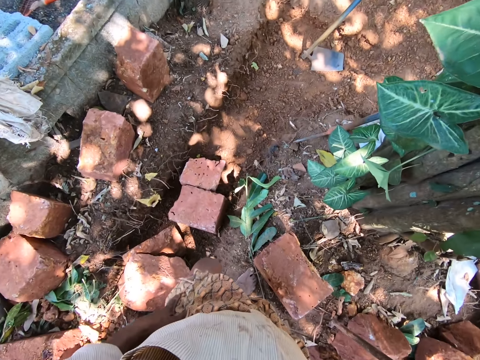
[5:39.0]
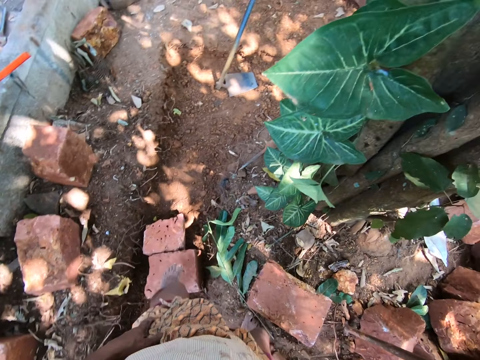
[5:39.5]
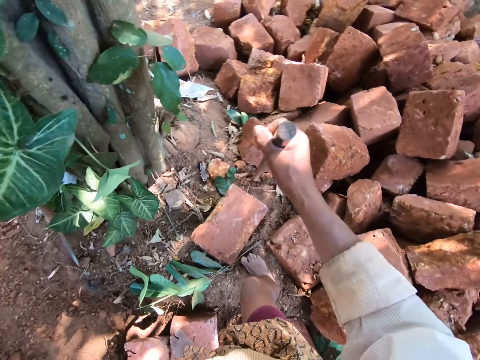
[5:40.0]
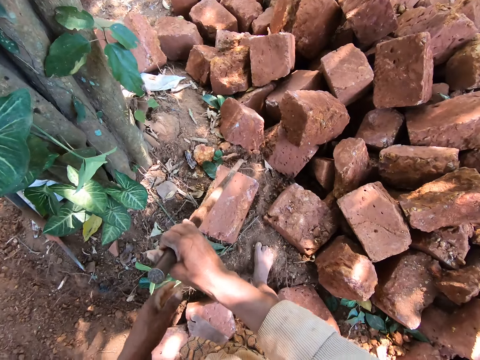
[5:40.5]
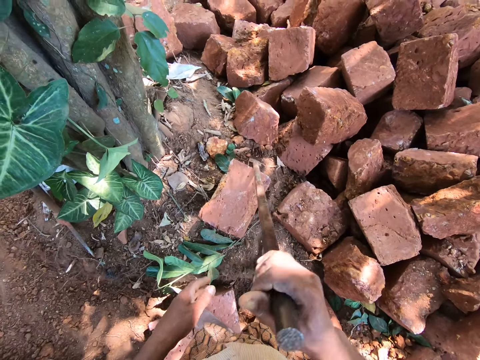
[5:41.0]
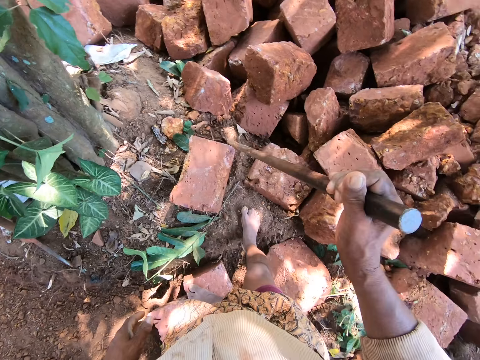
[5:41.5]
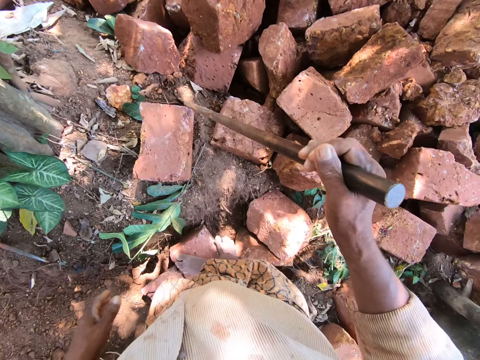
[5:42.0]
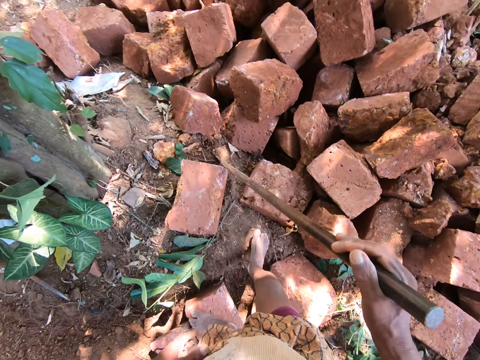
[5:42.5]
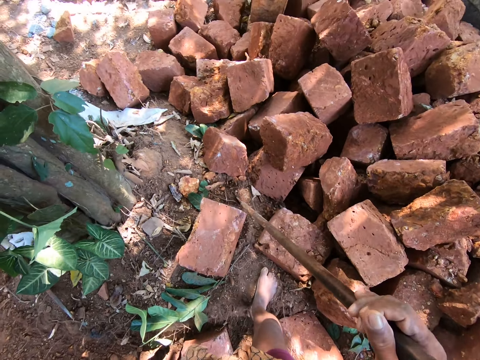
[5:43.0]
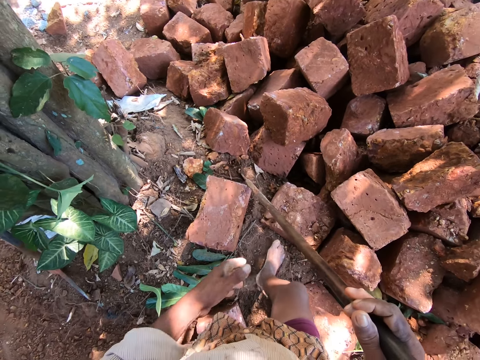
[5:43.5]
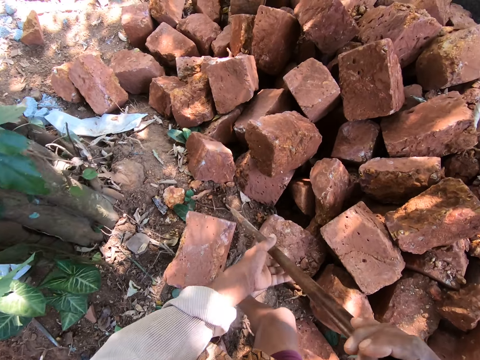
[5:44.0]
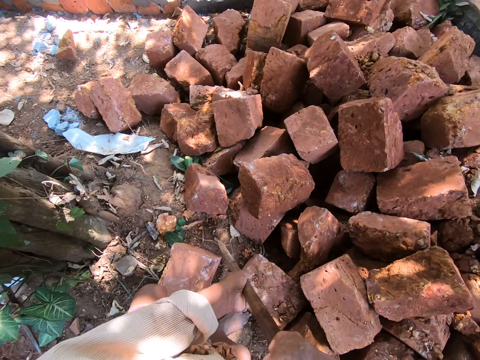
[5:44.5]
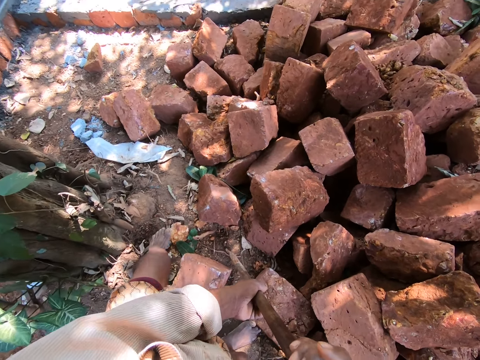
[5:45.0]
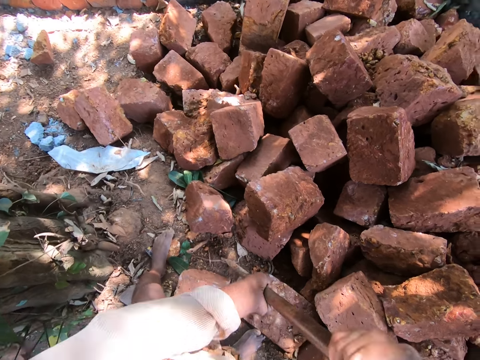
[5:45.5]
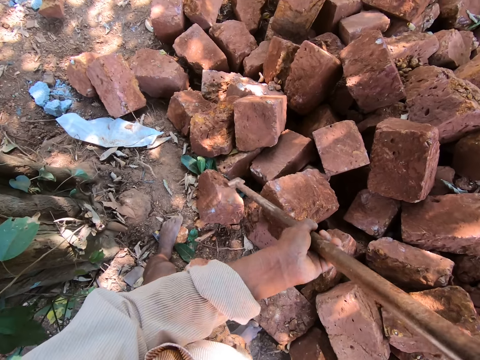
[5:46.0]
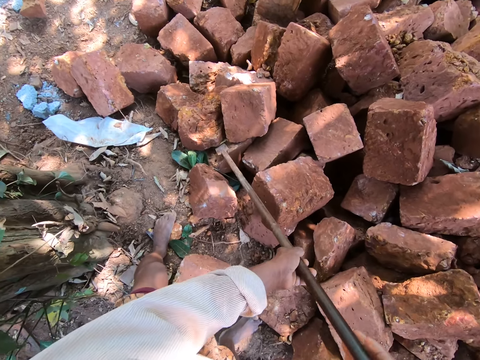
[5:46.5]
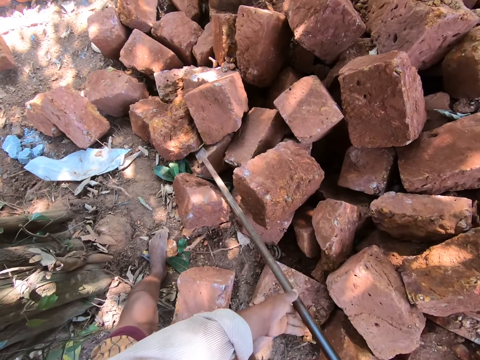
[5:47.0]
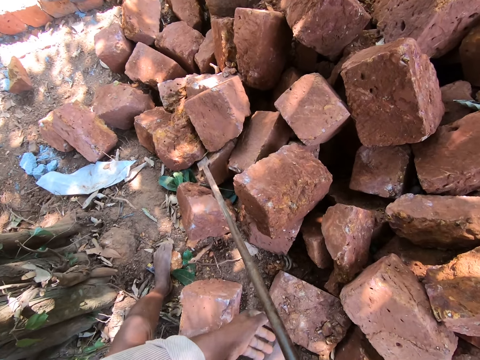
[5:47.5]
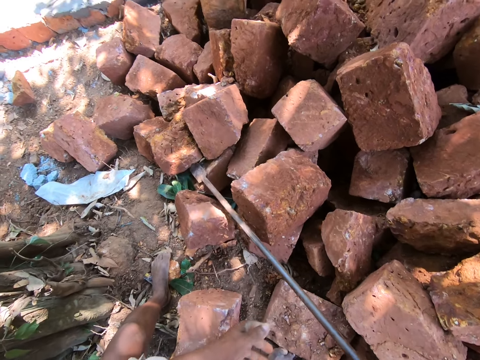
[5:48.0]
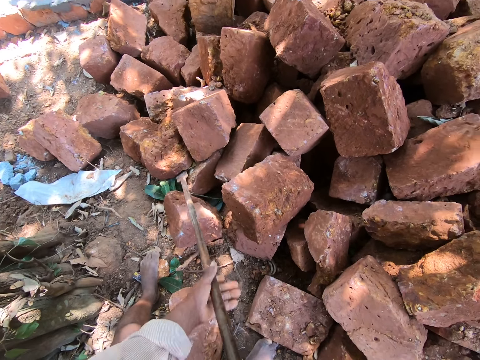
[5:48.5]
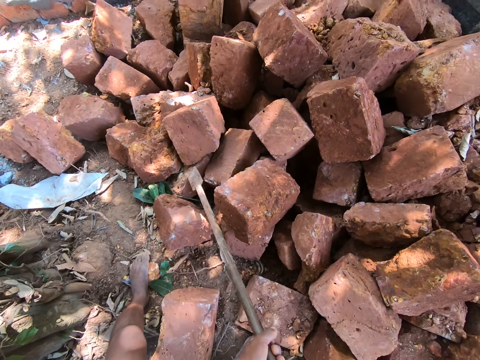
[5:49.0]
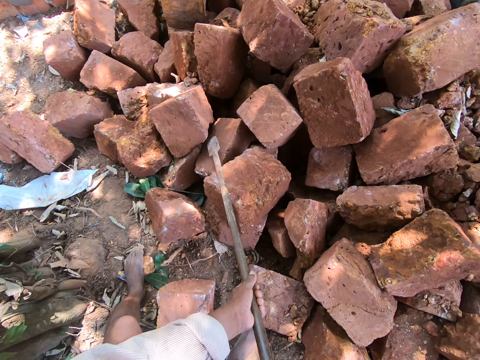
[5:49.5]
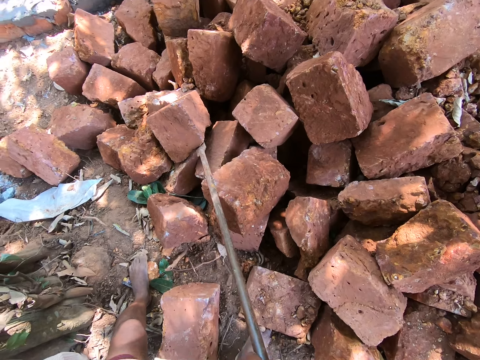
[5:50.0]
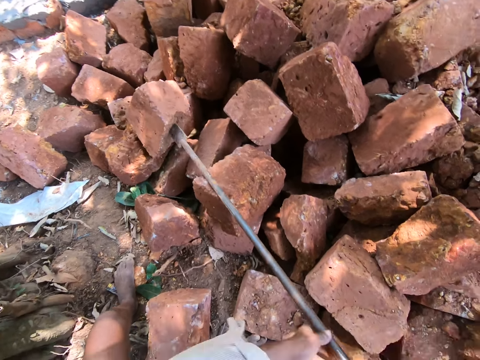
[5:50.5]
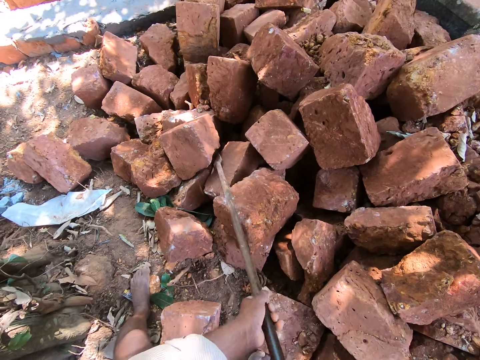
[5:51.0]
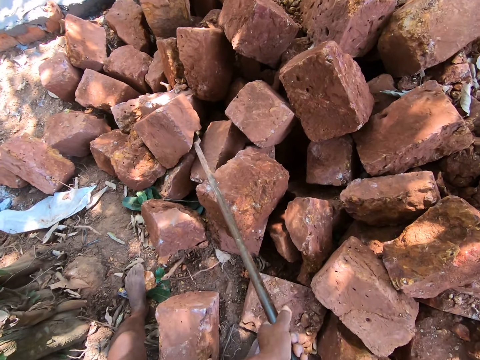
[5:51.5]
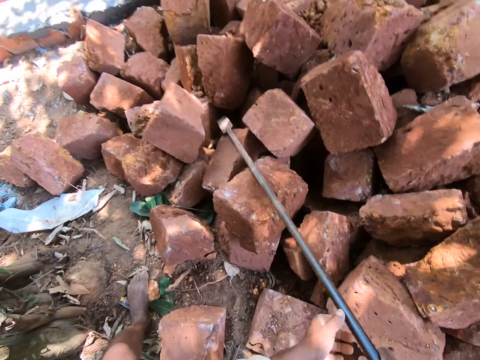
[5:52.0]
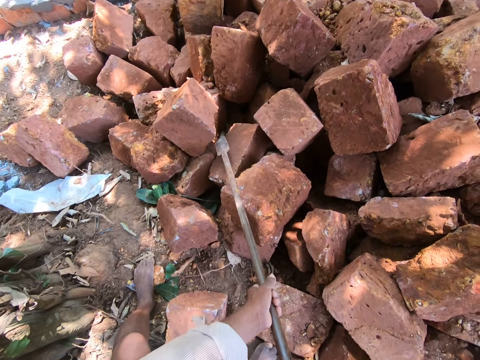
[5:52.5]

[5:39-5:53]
The camera wearer removes some bricks from the ground with the steel rod in his hands. He pushes a stone with a metal.

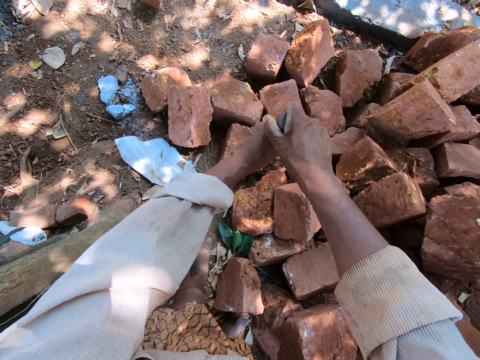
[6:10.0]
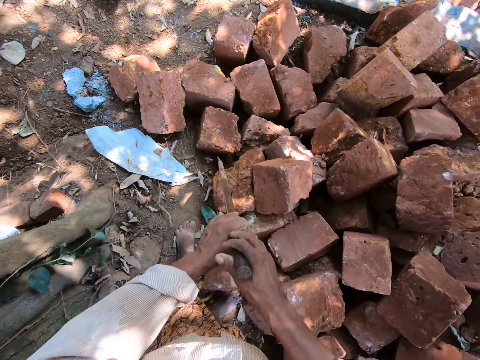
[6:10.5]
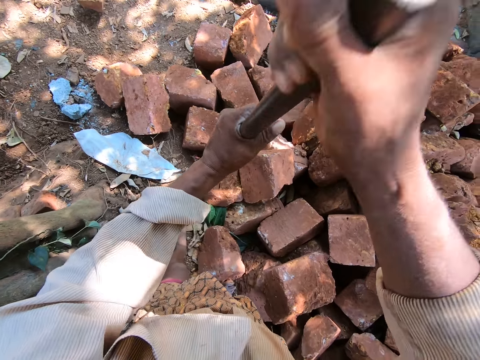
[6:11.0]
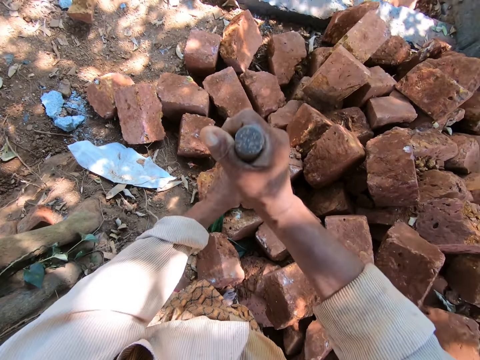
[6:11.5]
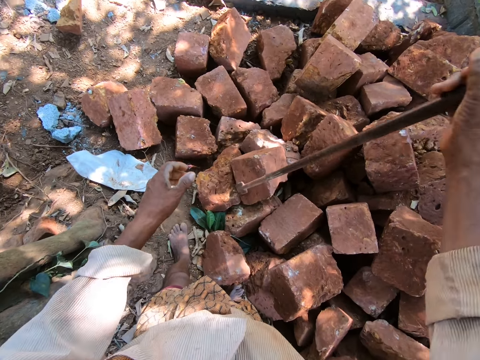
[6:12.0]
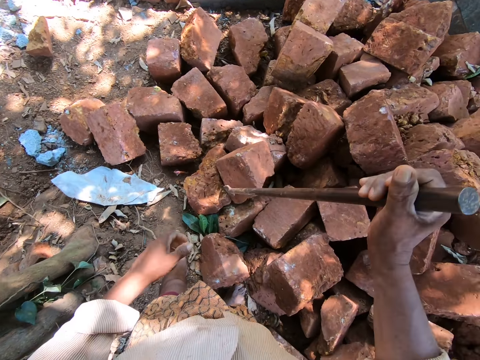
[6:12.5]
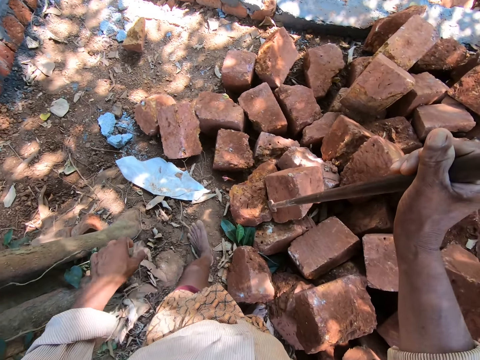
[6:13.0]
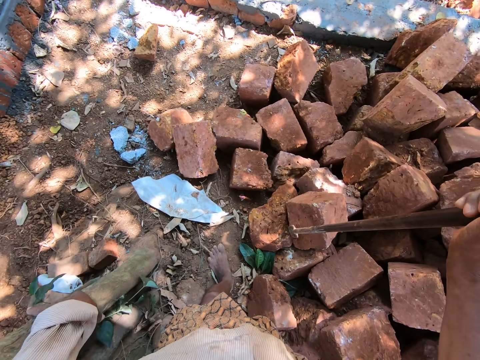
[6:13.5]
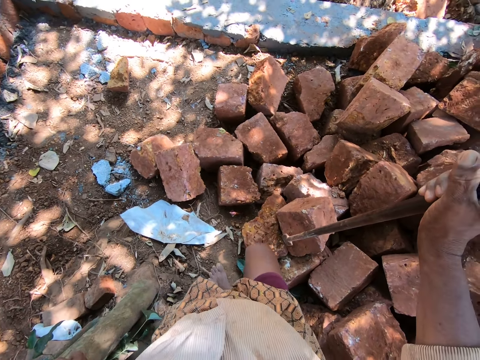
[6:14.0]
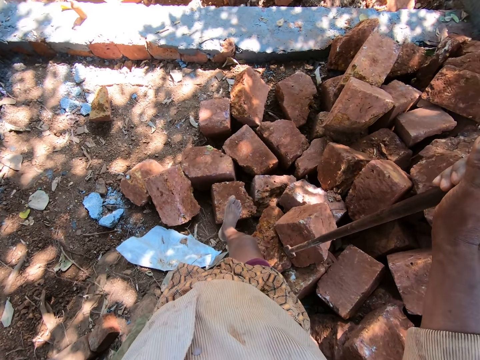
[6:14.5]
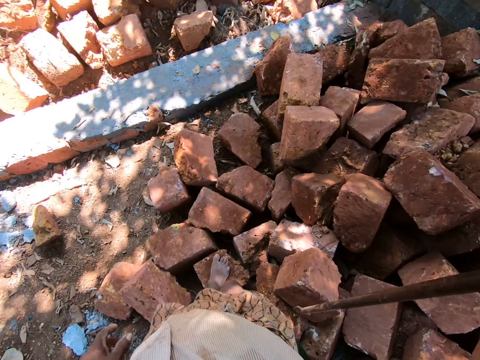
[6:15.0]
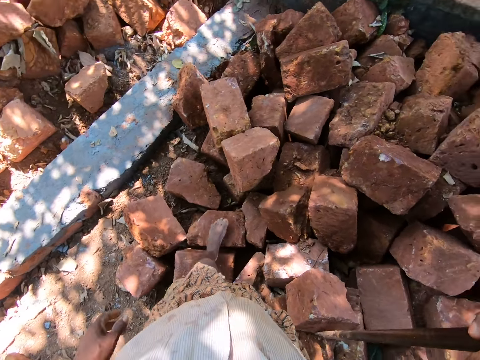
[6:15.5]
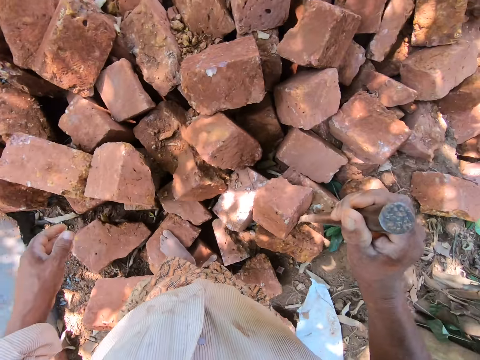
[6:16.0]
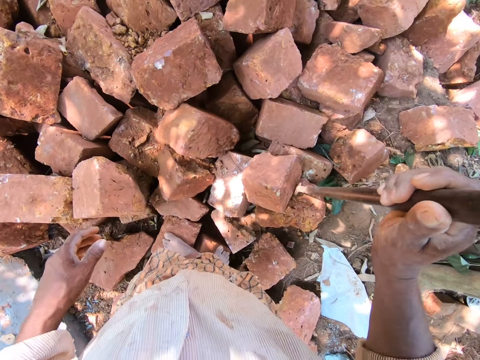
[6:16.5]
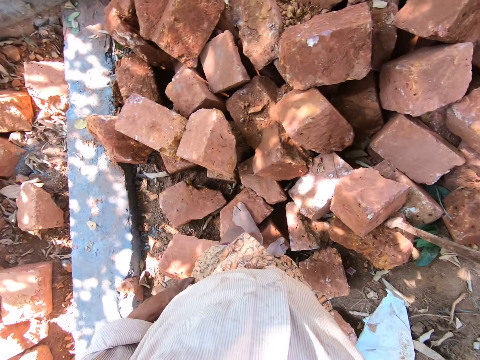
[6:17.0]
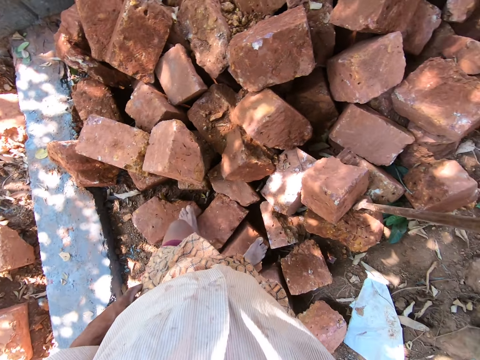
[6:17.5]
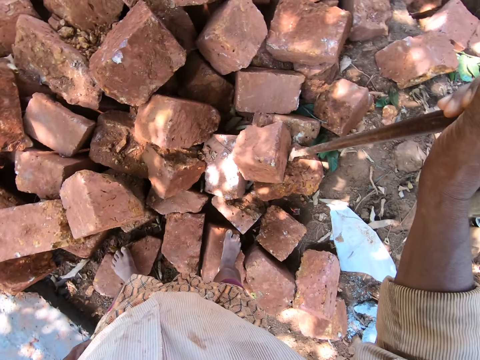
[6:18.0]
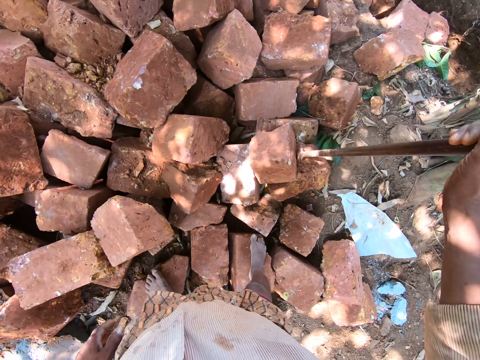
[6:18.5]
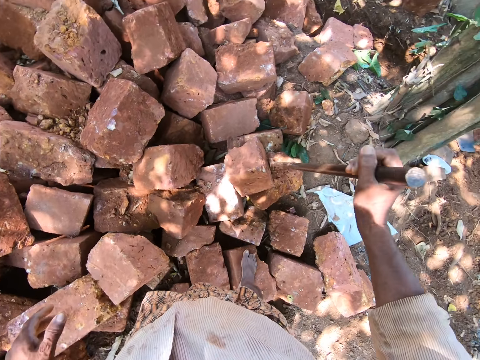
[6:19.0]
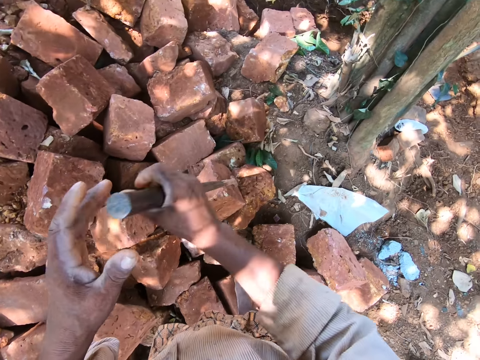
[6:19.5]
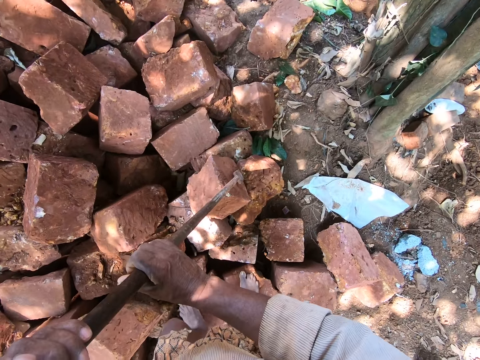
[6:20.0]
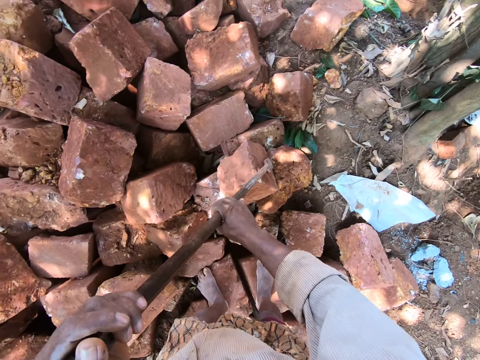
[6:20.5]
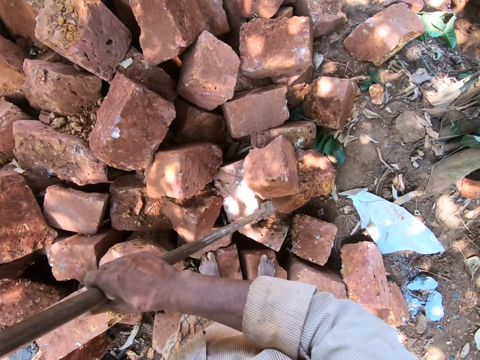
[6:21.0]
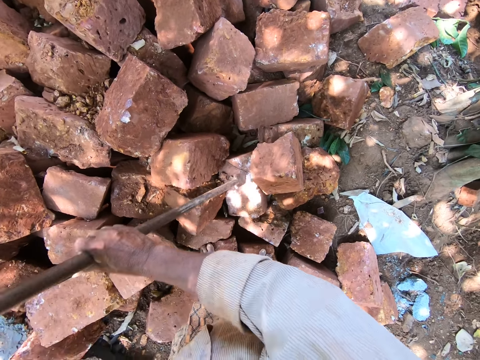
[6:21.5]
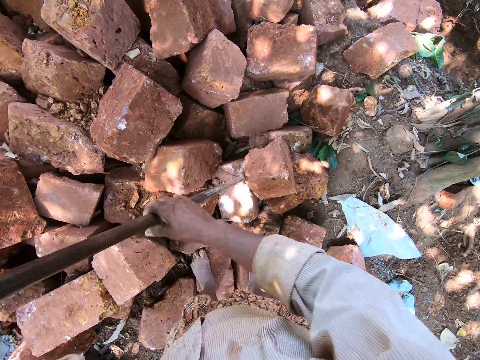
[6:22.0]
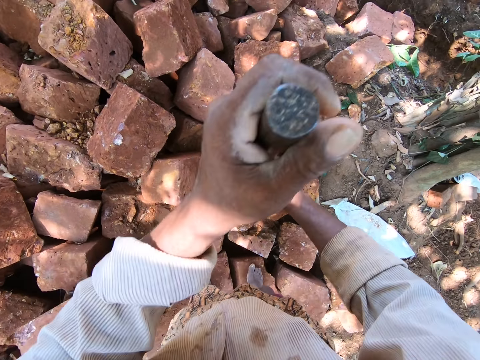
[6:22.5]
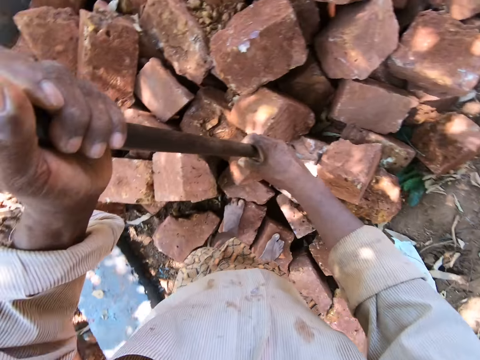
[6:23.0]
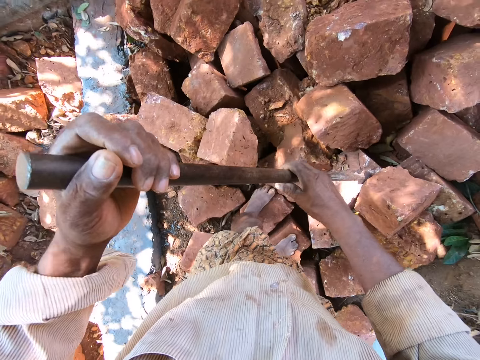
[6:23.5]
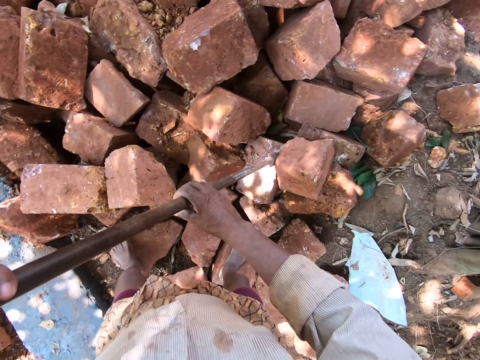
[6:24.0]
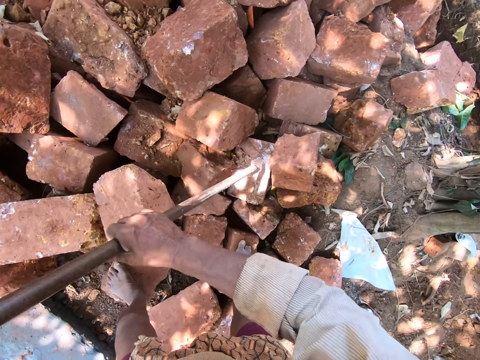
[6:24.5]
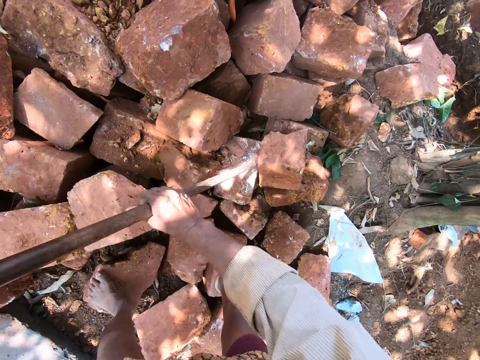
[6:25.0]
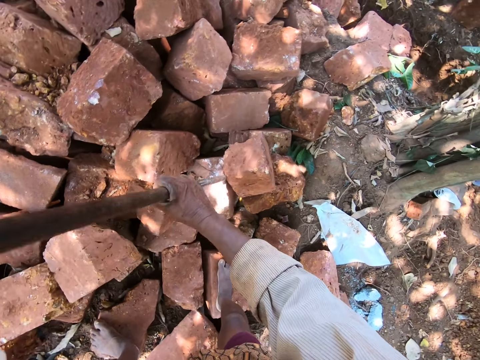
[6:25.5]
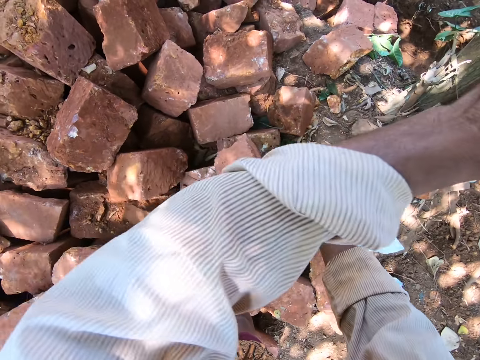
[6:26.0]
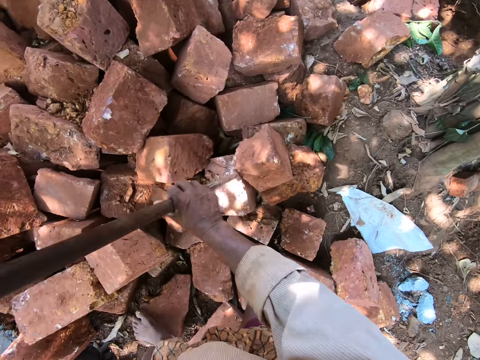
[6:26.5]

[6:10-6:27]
The camera wearer looks around. They push a stone with a metal.
